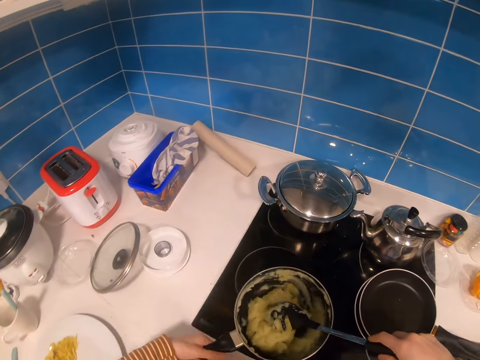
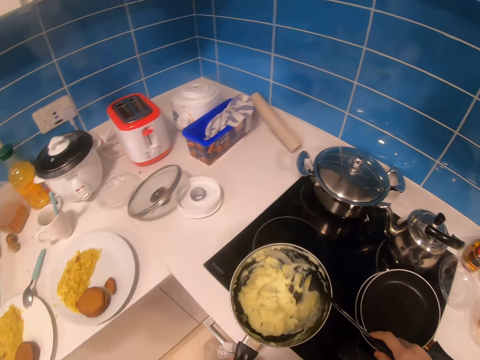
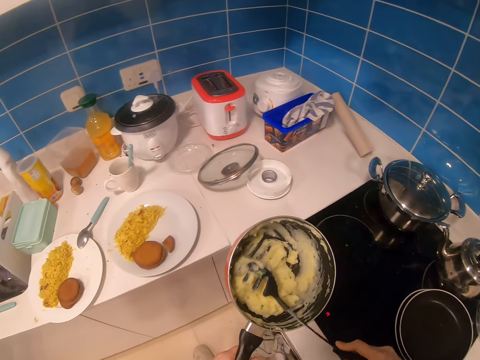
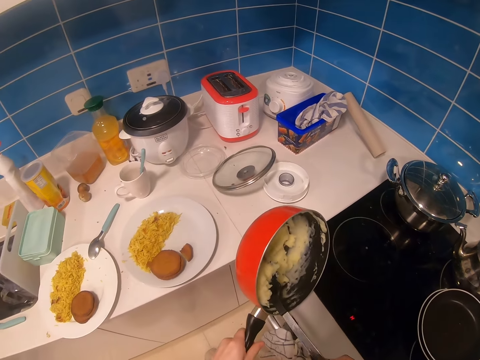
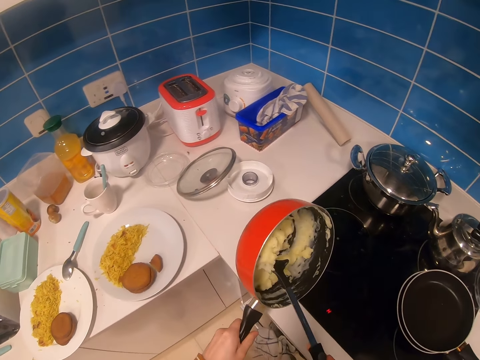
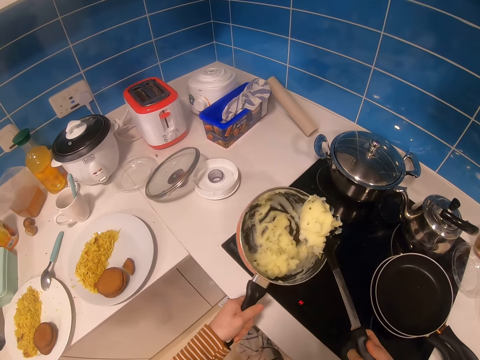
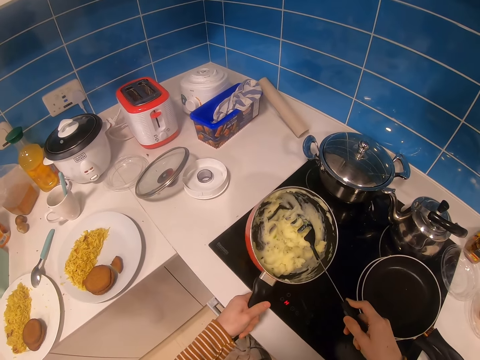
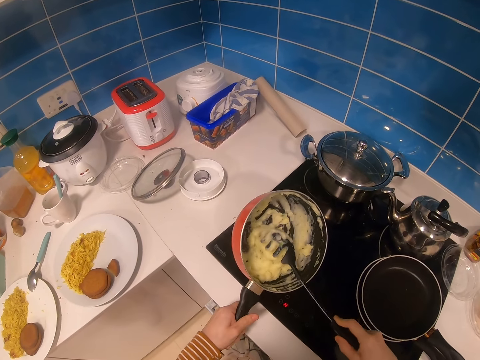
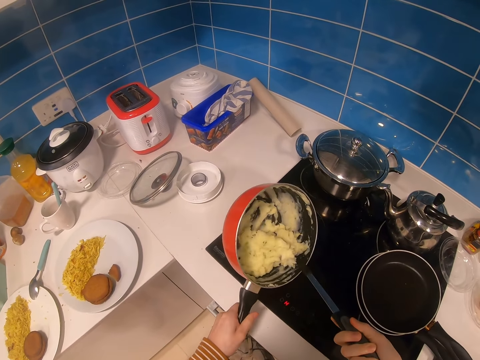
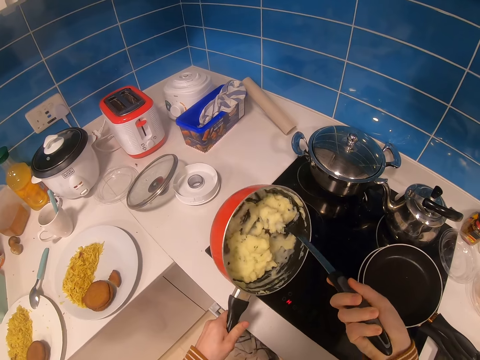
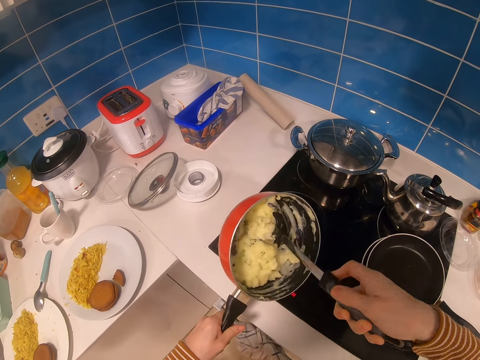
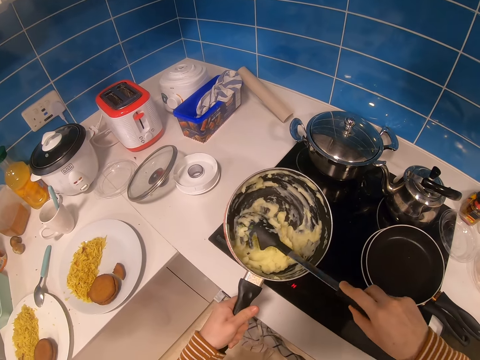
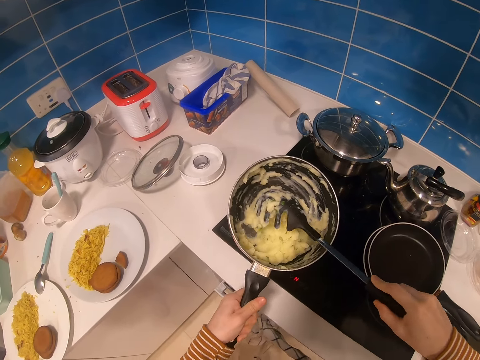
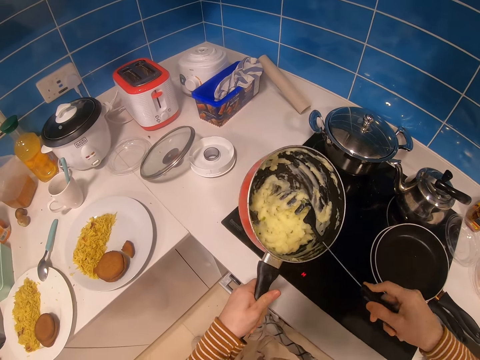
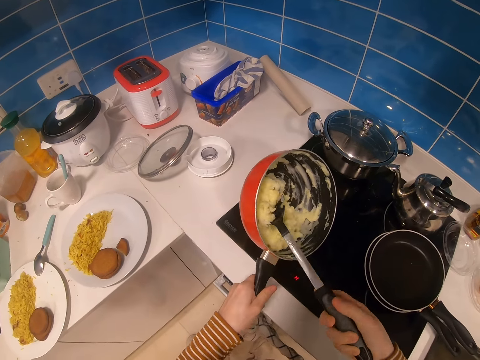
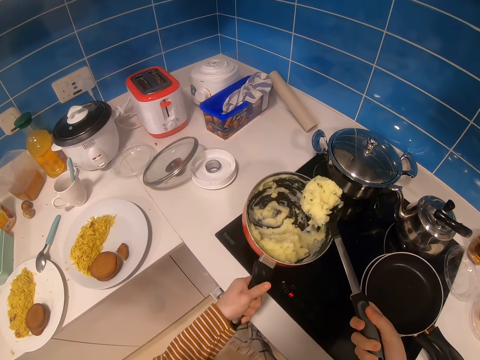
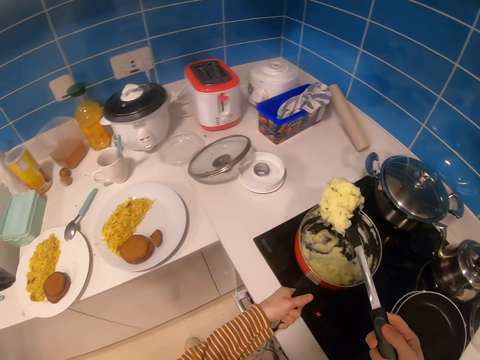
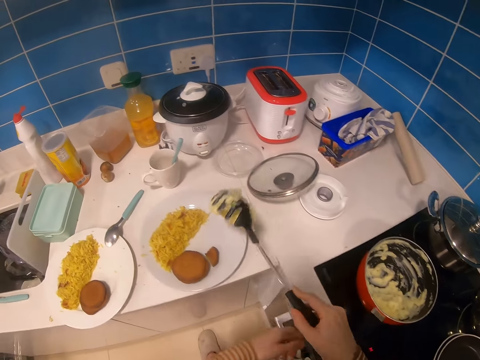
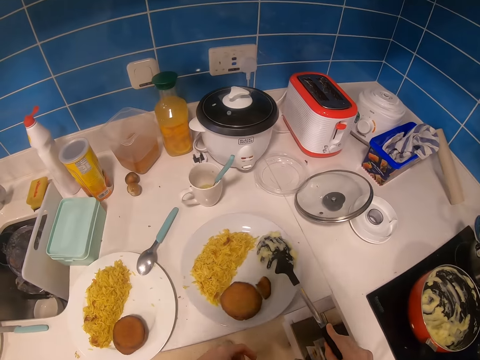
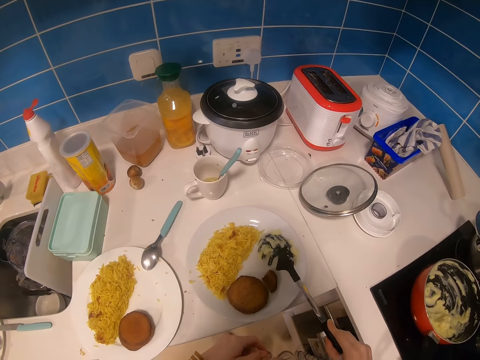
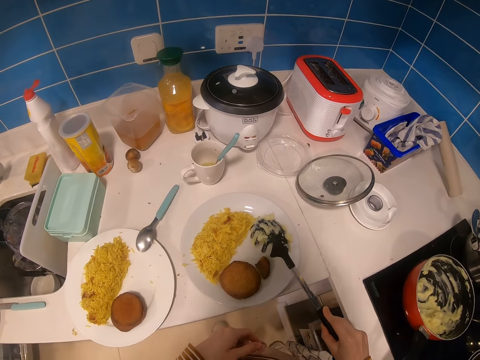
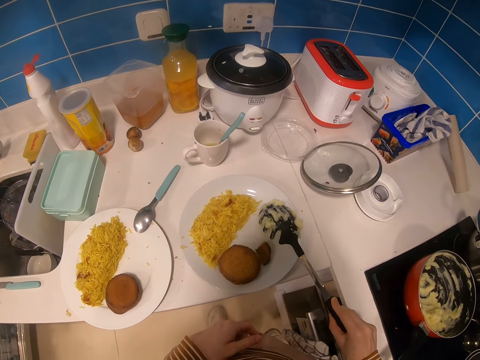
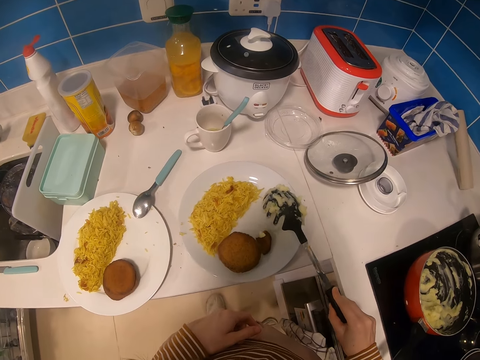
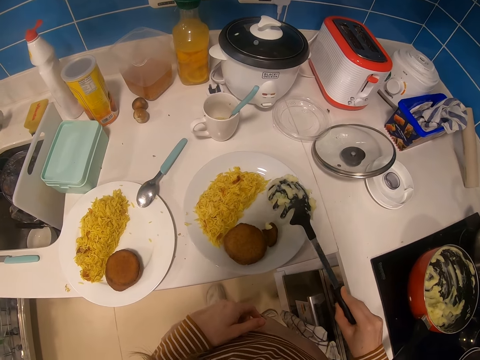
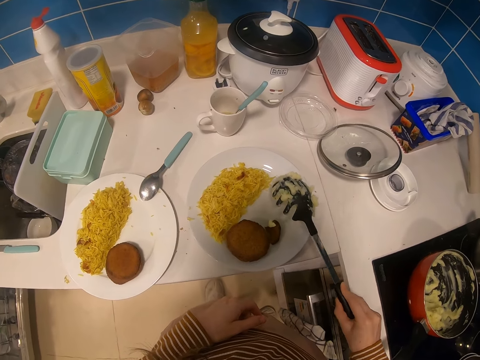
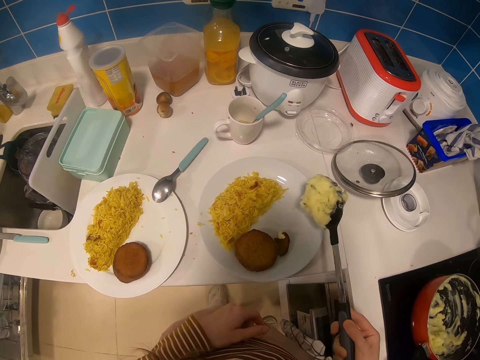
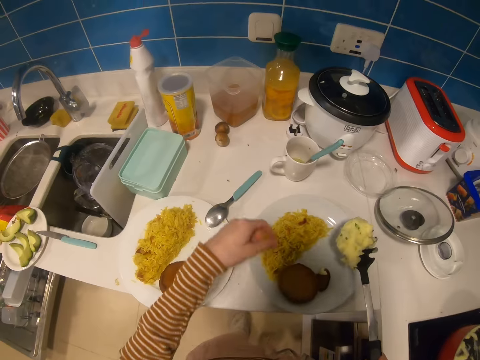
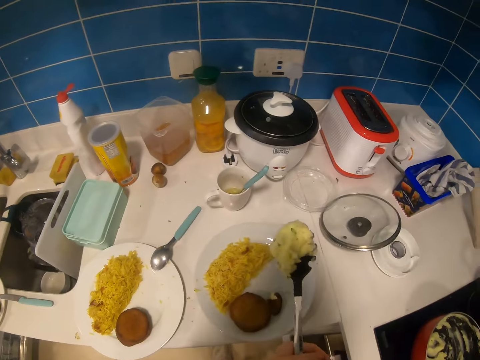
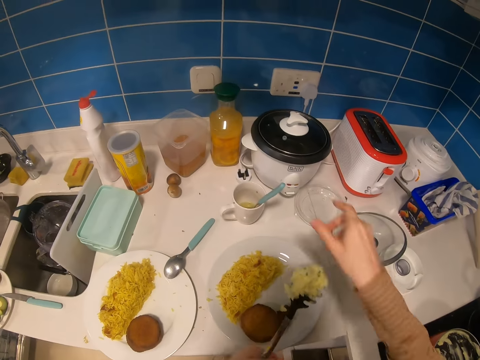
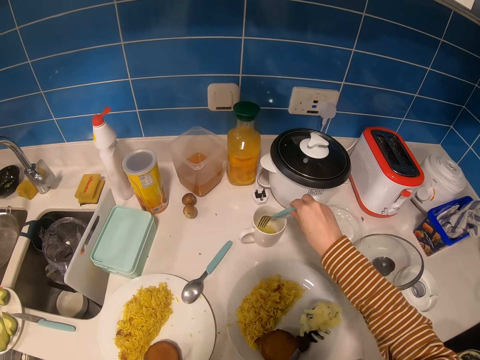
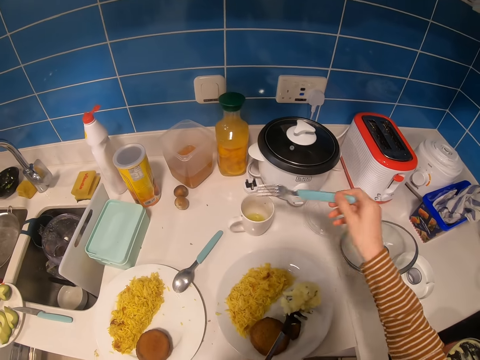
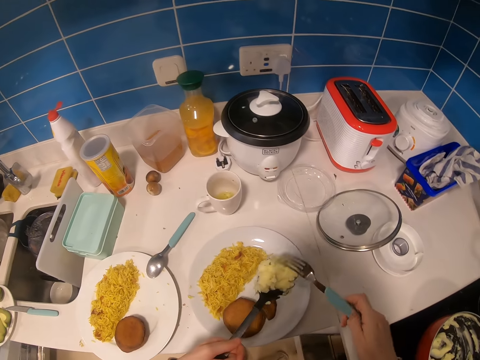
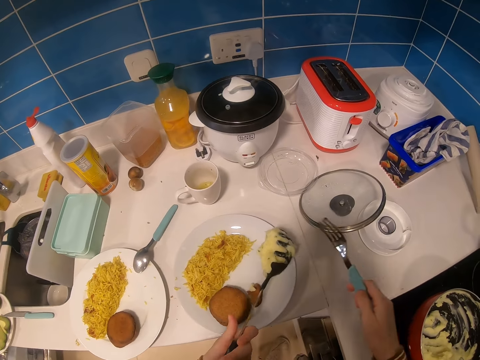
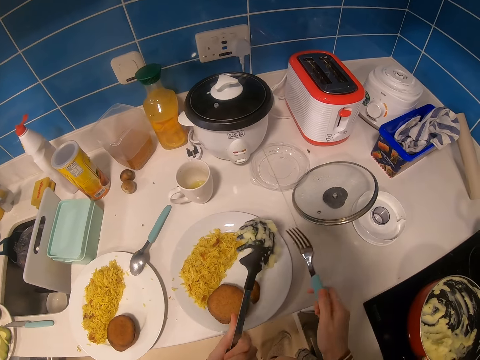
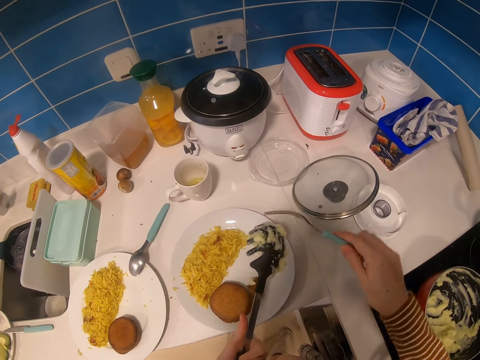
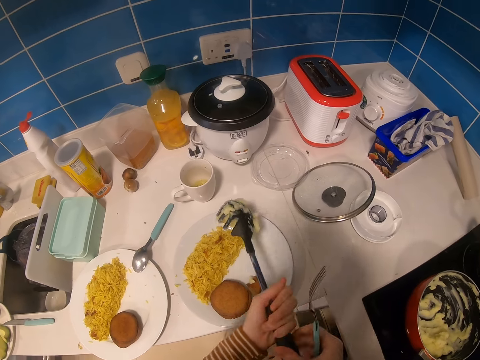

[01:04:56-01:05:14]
The camera wearer holds a sauce pan or pot on the stove. They pick food from the stove. They lift the pot towards the plate. They scoop mashed potatoes from the sauce pan. They place food in the sauce pan on the stove. They drop the pot on a cooking oven. They serve the mashed potatoes on the plate. They hit the plate with a serving spoon. They look at the mashed potatoes. They grab a fork from the cup.

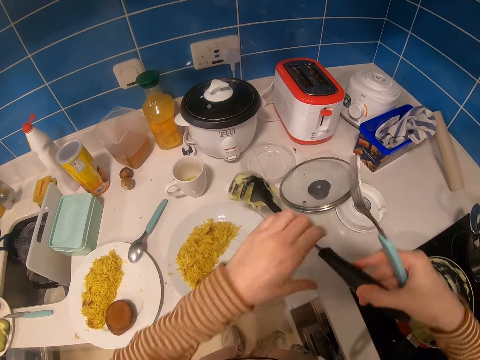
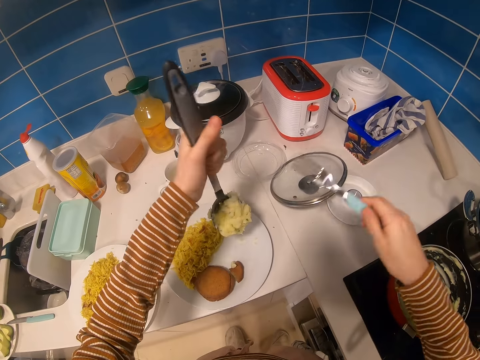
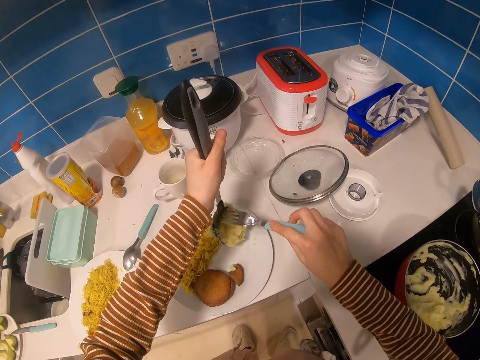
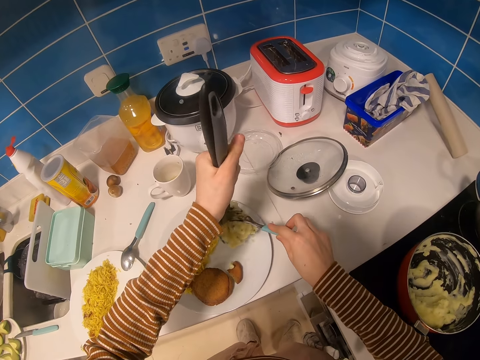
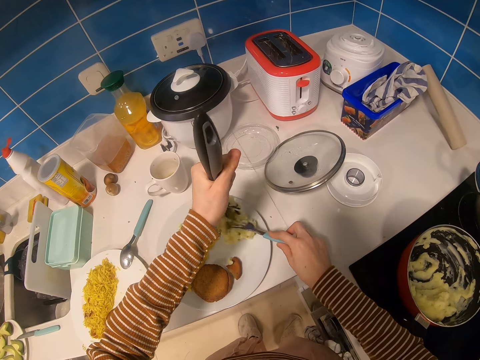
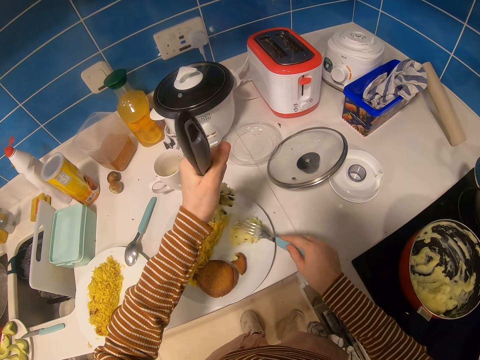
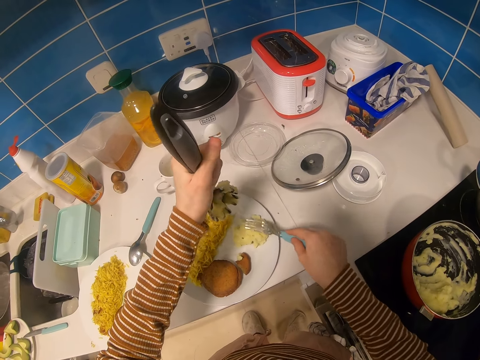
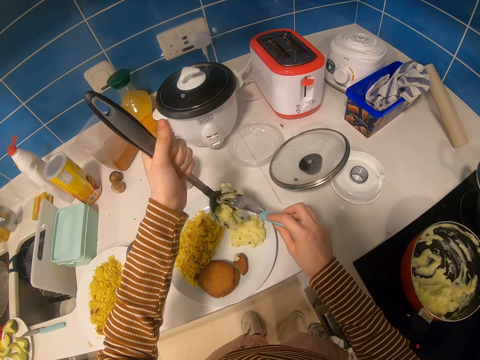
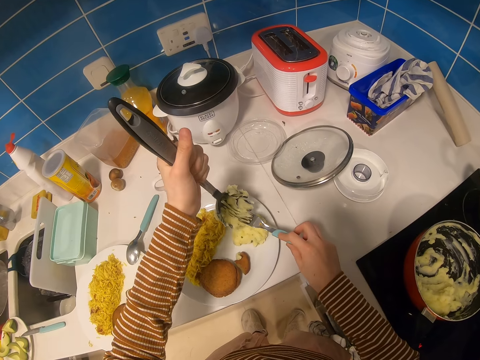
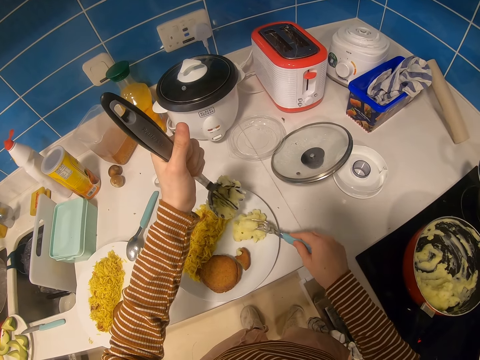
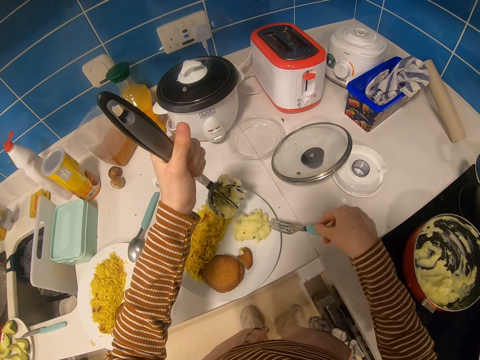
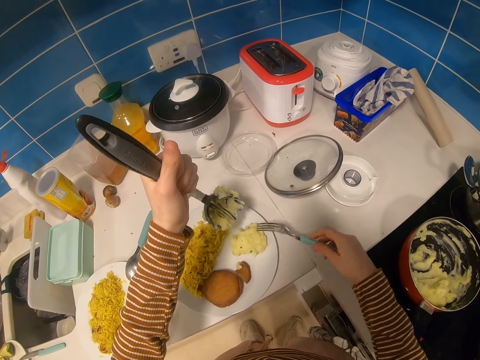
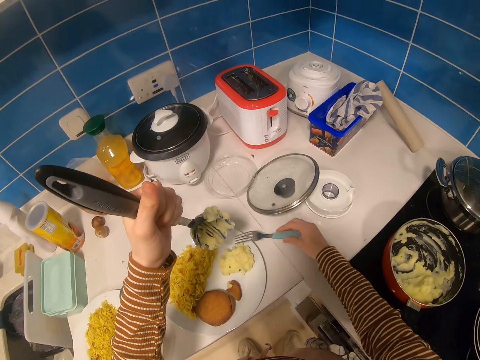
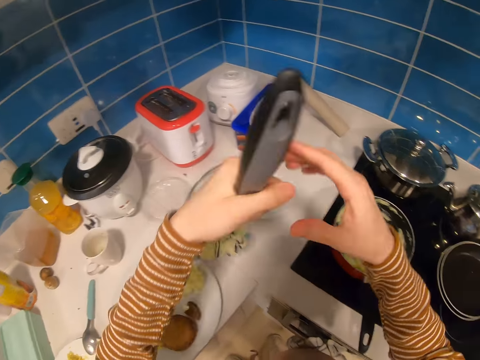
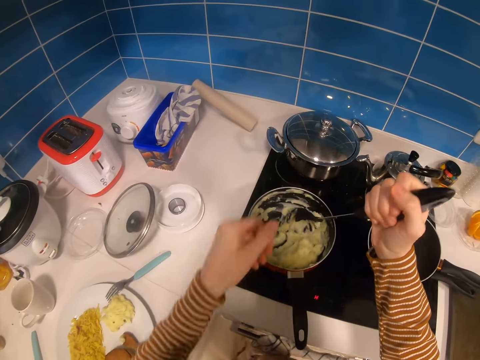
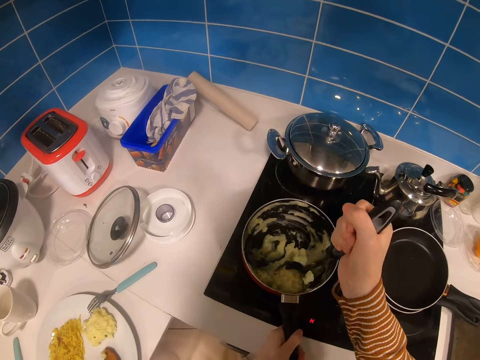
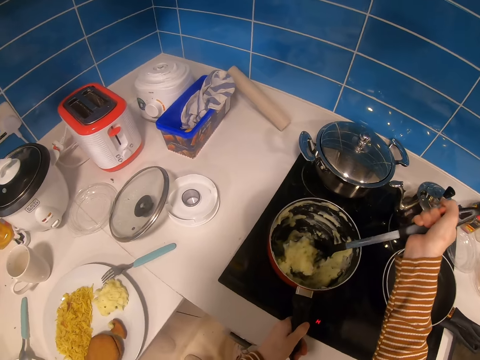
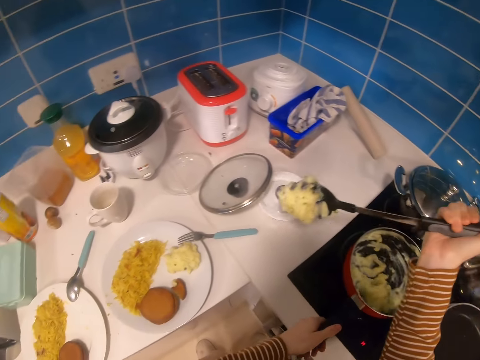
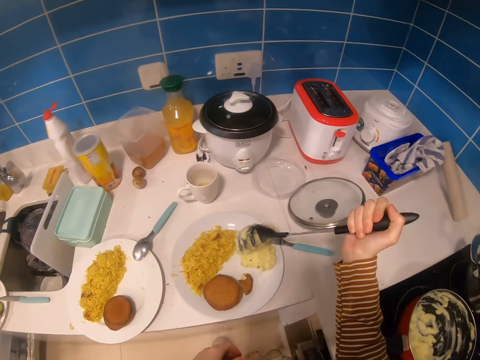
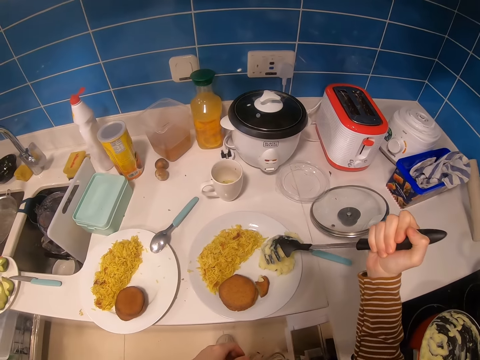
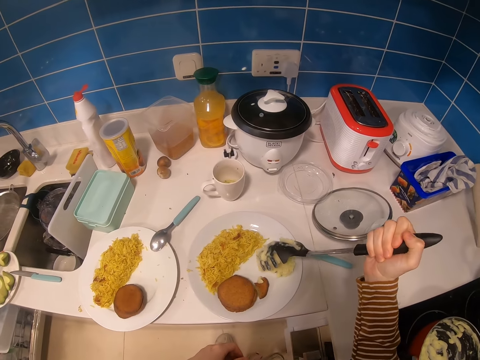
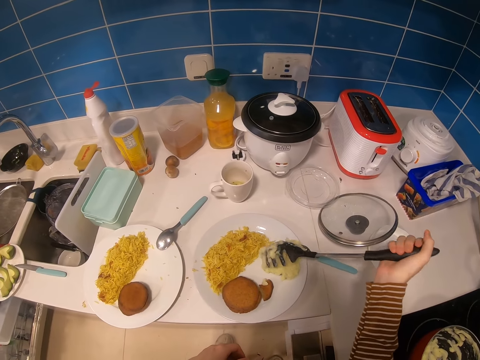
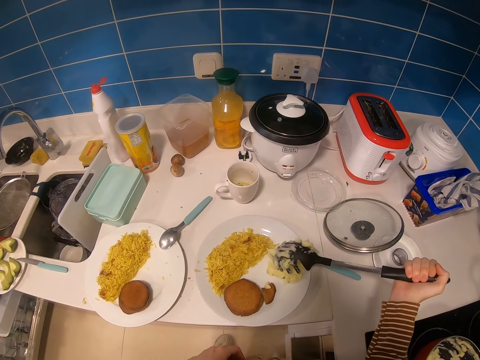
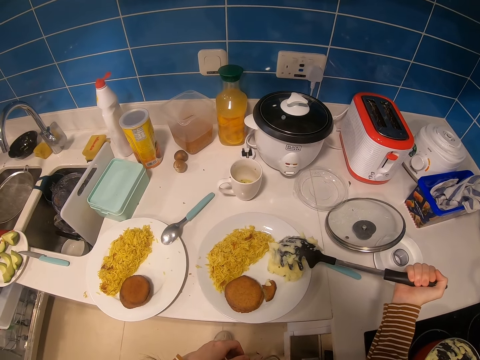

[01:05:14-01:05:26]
The camera wearer turns a serving spoon to the other side. They use a fork to remove mashed potatoes from the serving spoon. They press the mashed potatoes. They use the fork to remove the mashed potatoes from the serving spoon. They put the fork down on the plate. They exchange the serving spoon from the left hand to the right hand. They scoop some mashed potatoes from the sauce pan. They serve the mashed potatoes on the plate.
